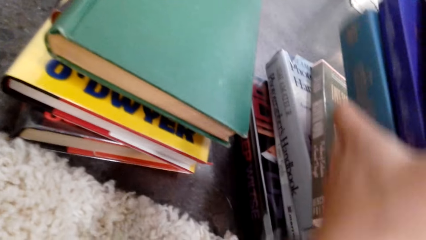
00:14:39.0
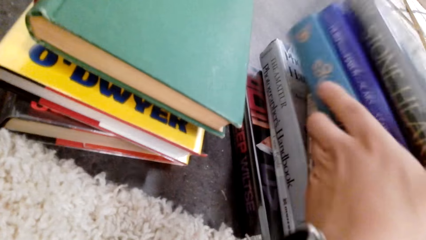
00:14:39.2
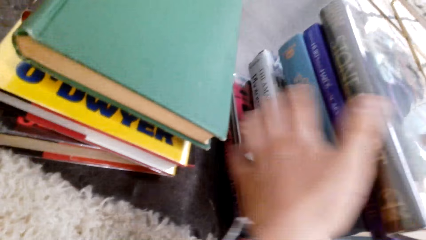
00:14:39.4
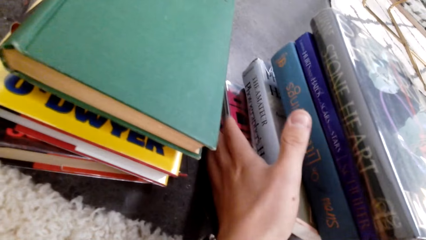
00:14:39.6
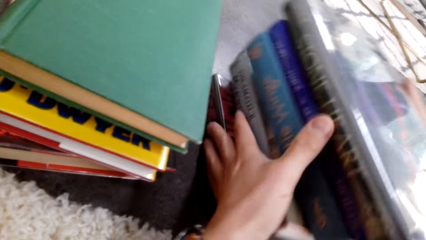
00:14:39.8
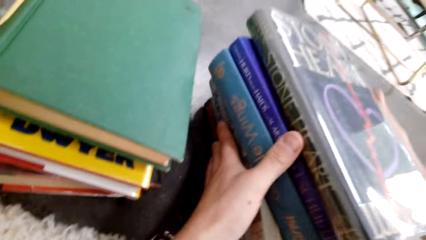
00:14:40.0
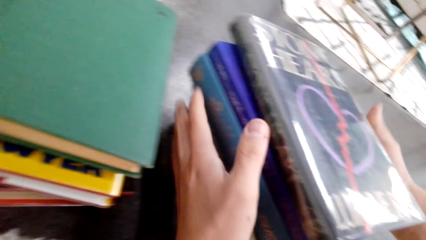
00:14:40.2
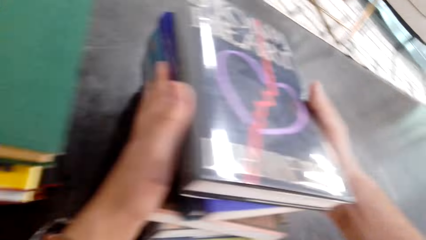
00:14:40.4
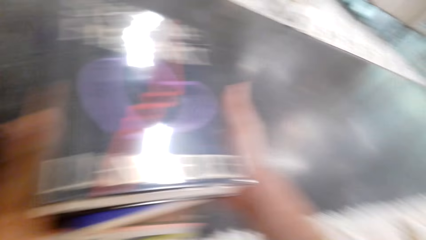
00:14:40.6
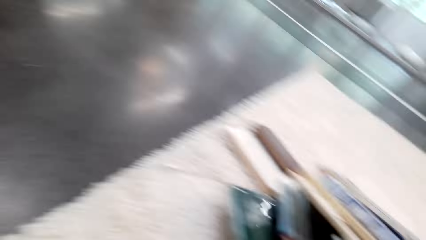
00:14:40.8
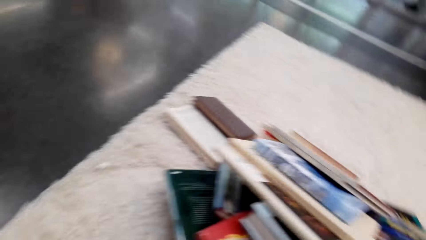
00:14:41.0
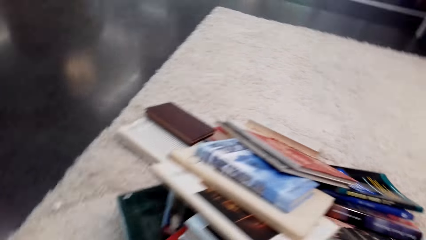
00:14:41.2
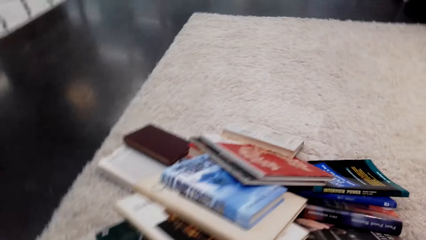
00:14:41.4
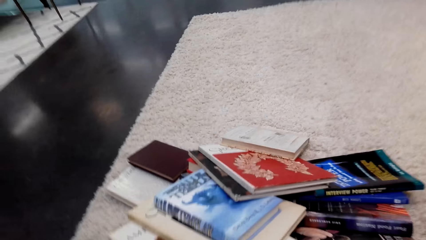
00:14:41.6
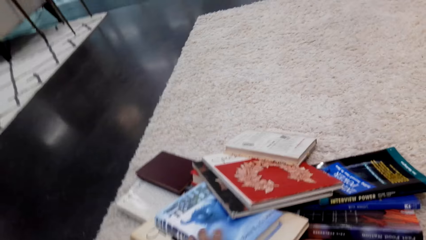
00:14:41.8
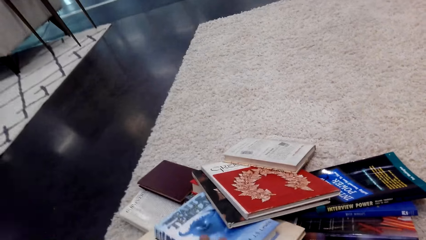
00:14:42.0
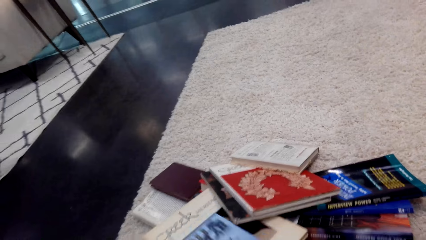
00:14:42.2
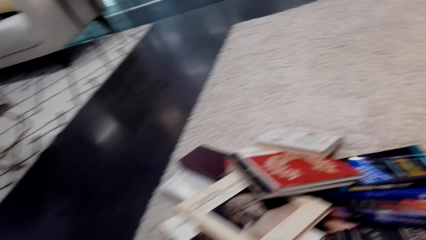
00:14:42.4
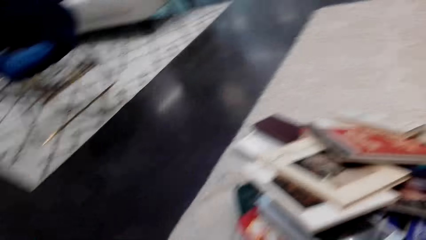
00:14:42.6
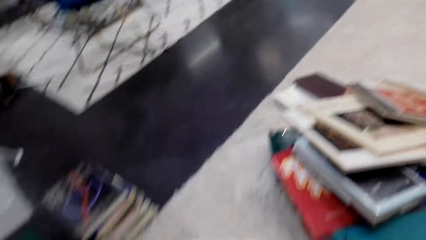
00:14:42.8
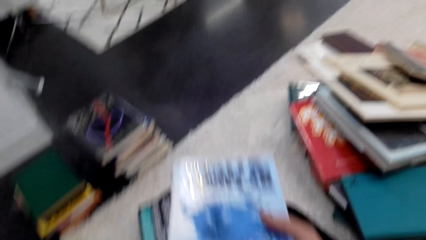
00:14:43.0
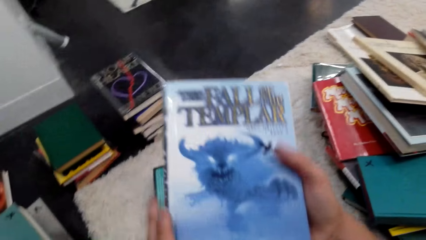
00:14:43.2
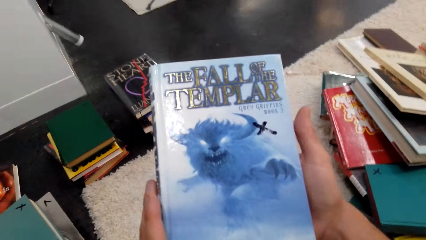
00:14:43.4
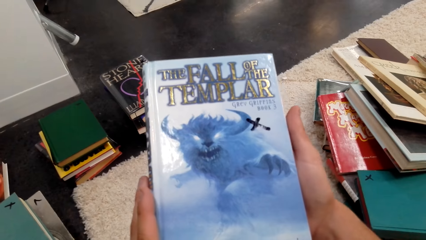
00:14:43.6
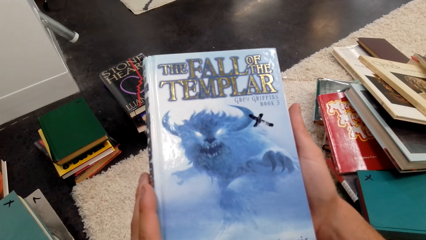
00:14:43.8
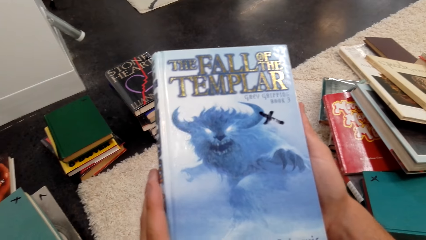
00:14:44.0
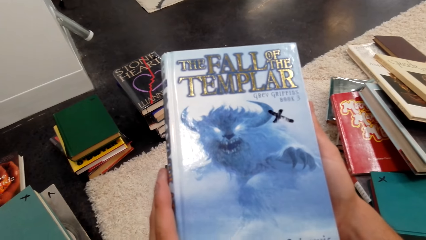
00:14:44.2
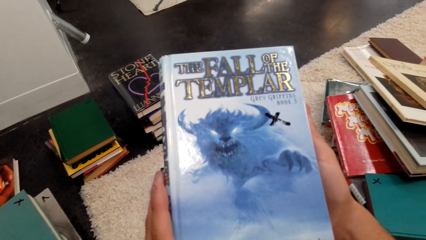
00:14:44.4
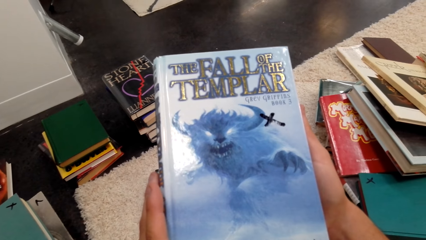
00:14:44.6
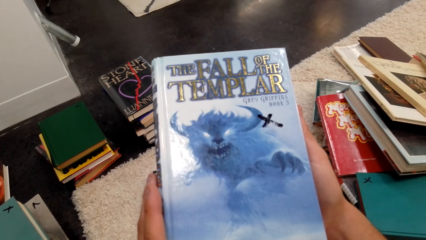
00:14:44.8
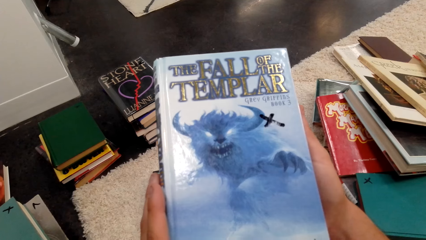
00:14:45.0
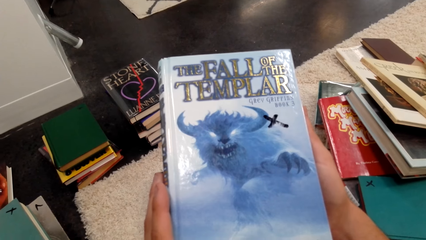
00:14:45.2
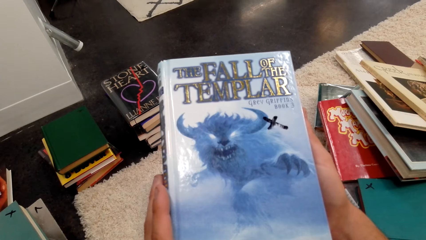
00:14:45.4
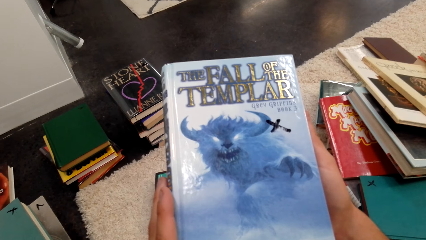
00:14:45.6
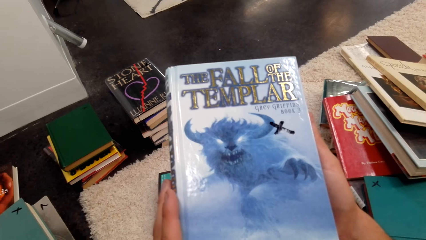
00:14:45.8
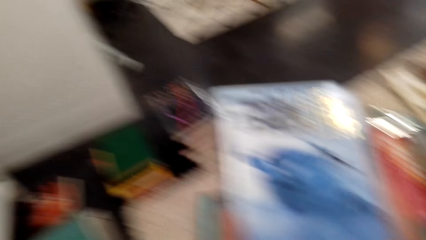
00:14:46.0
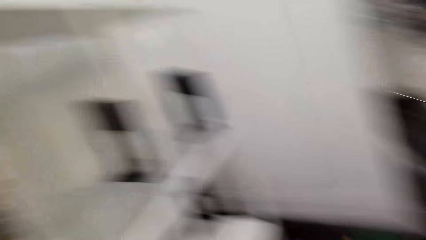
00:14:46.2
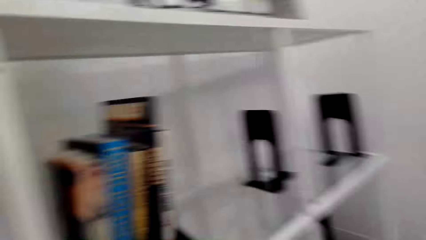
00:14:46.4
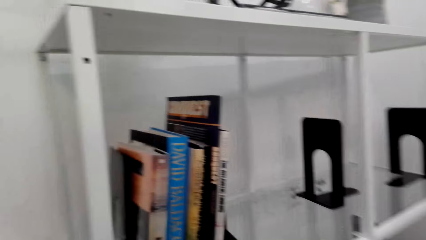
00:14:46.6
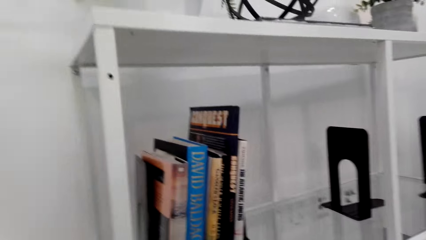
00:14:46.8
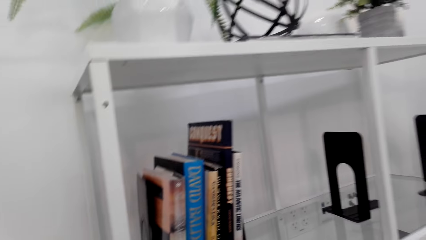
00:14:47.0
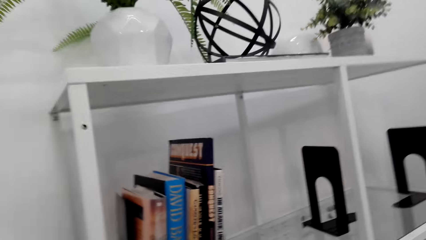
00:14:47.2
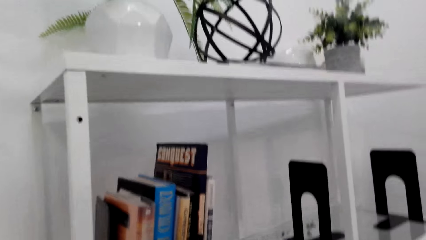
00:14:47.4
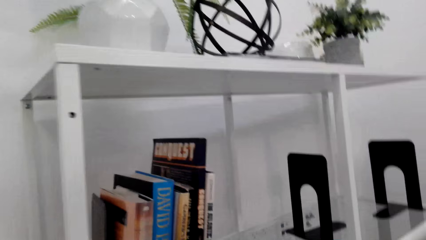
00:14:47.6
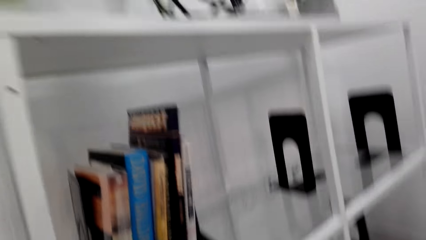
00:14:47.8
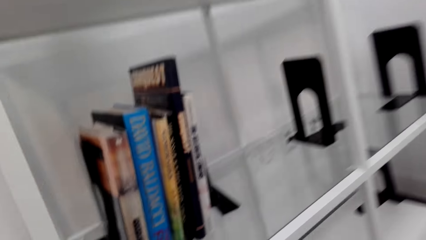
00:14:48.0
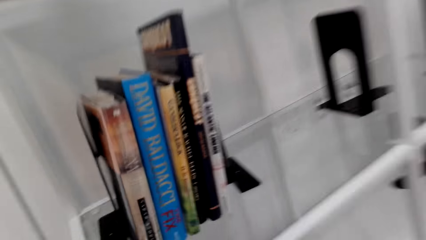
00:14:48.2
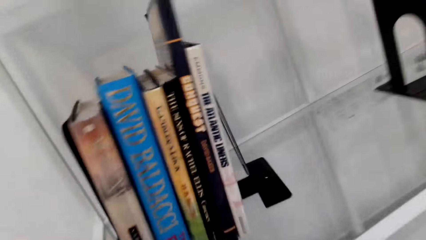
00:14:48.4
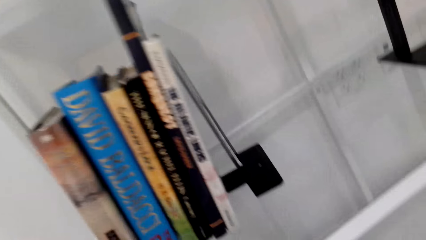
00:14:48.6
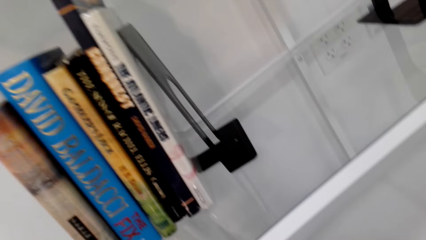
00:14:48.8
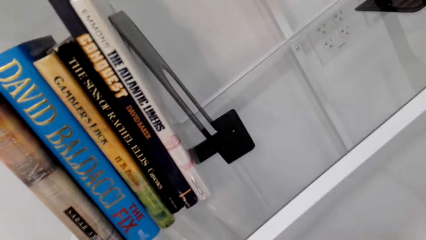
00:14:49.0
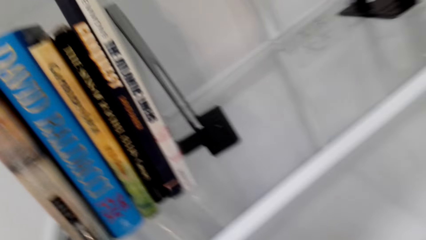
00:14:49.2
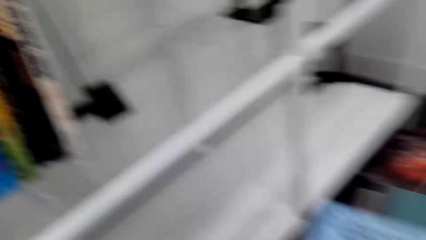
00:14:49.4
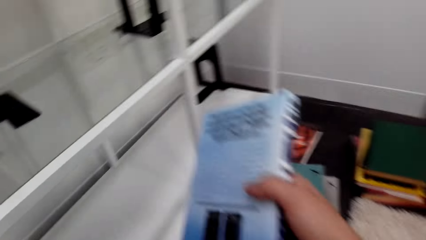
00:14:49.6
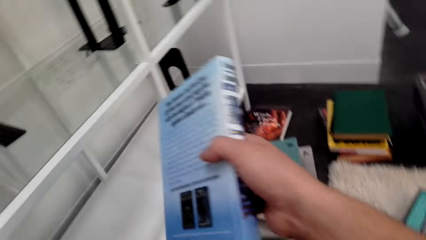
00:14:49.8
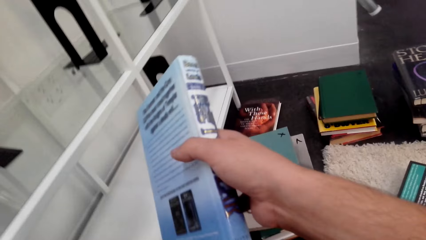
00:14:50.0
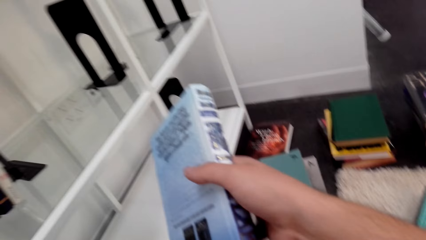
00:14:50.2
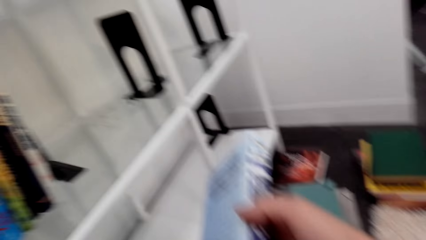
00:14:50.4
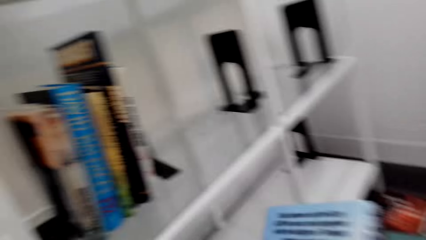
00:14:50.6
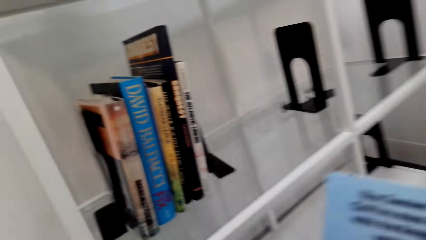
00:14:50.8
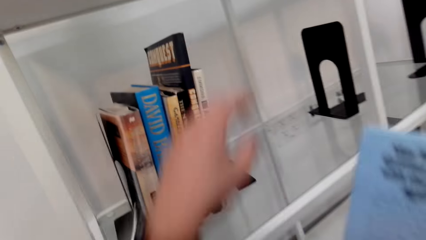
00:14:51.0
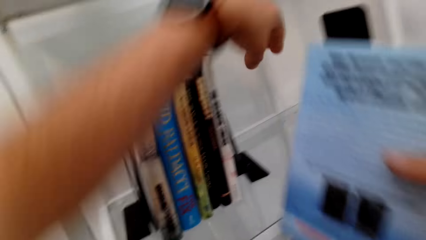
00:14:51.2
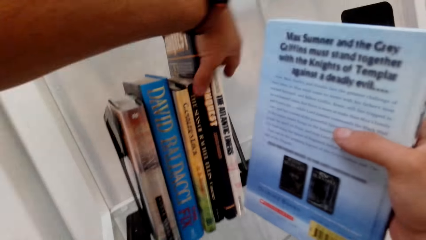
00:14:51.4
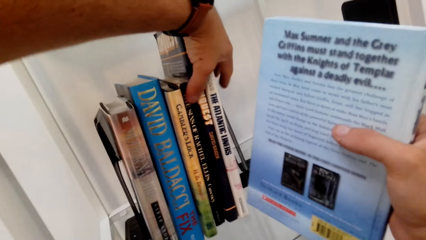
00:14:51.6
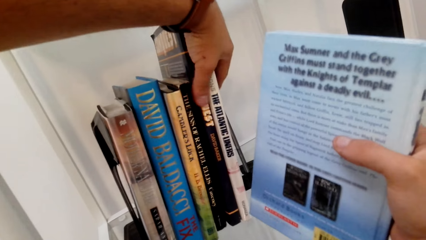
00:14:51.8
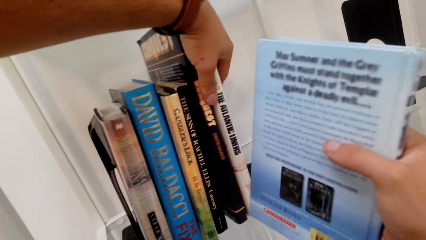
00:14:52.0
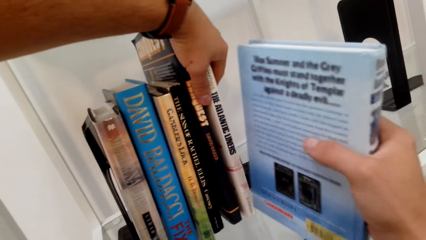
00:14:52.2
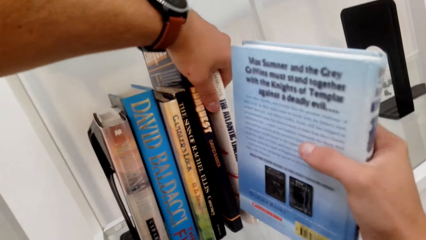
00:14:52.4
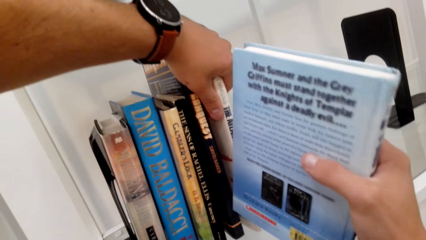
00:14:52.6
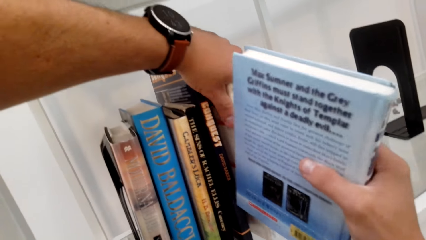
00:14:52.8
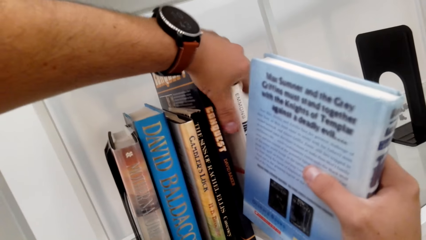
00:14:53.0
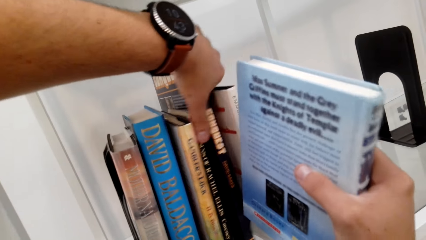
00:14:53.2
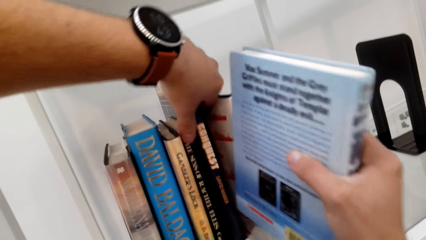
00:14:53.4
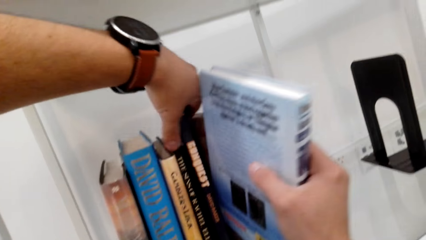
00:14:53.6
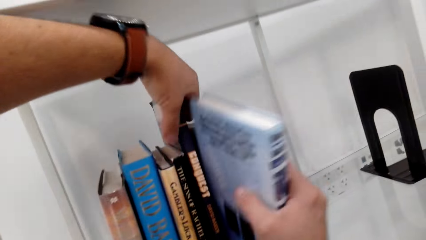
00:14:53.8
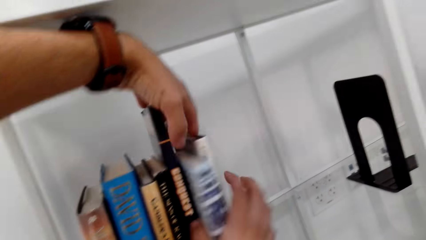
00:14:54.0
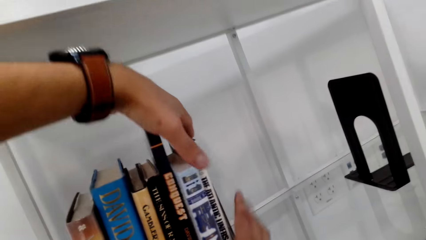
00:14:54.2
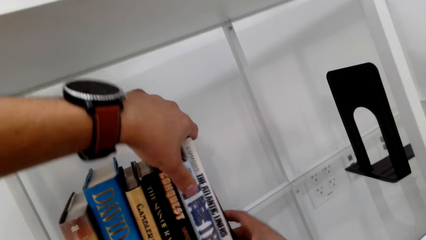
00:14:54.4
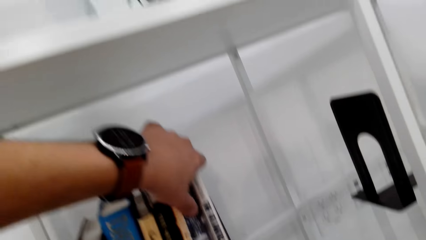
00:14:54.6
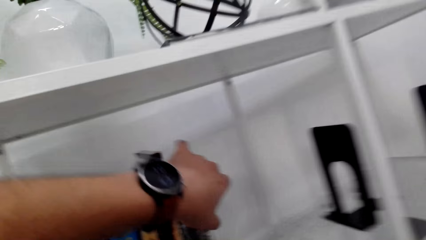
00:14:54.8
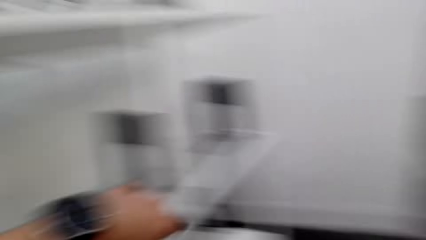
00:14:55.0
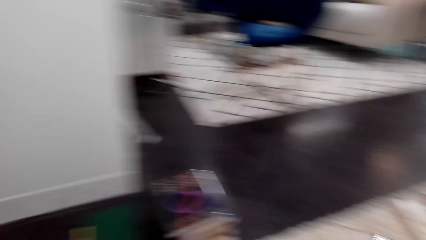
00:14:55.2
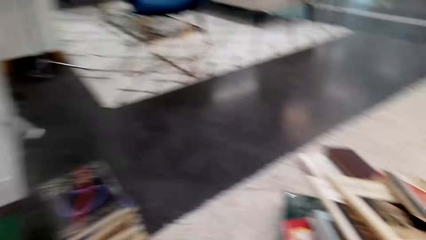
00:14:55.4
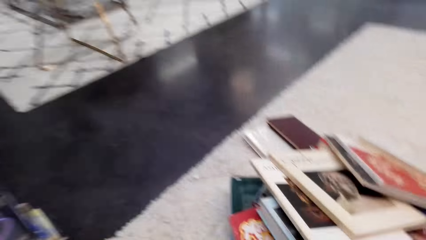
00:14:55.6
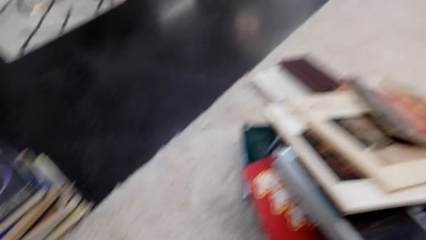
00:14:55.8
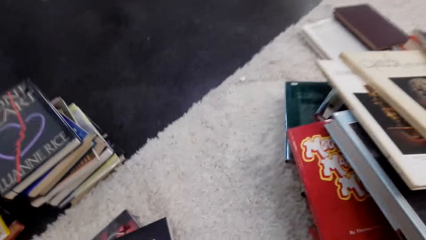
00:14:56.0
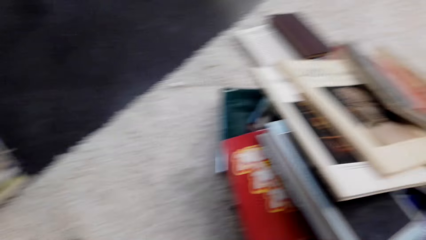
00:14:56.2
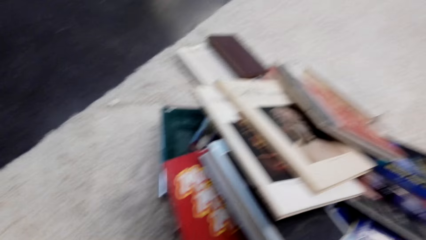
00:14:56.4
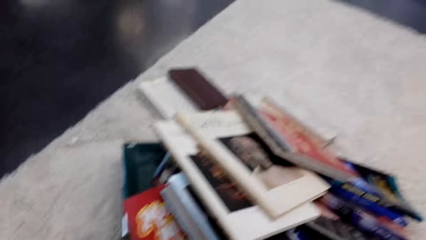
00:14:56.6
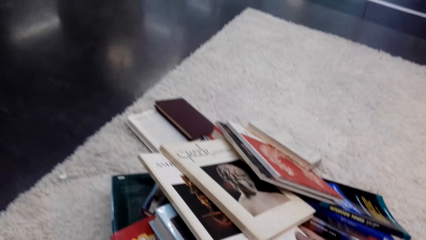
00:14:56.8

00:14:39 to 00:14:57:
The camera wearer puts books on top of books. They pick a book. They touch the novel books. They arrange the novel in the shelf. They put a book on the shelf.
